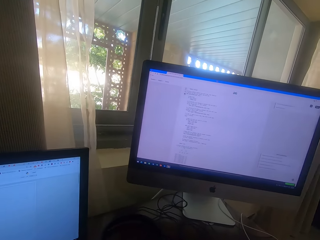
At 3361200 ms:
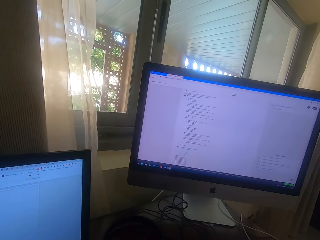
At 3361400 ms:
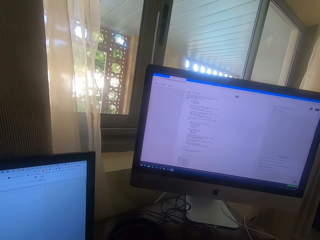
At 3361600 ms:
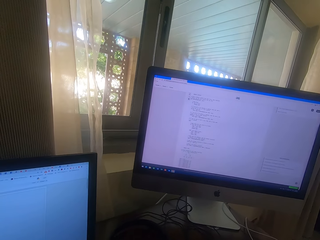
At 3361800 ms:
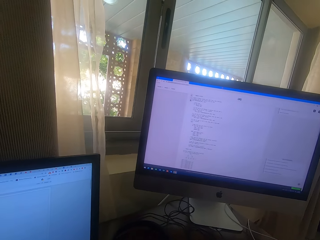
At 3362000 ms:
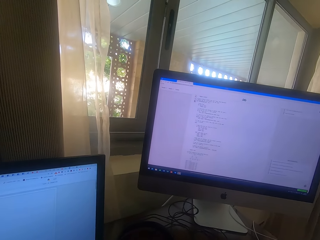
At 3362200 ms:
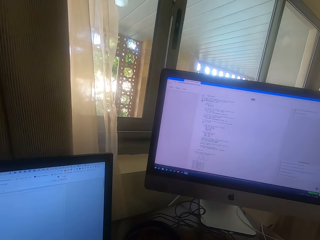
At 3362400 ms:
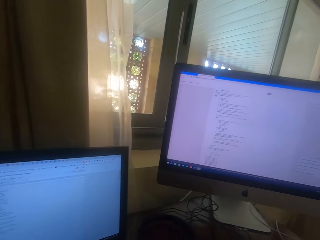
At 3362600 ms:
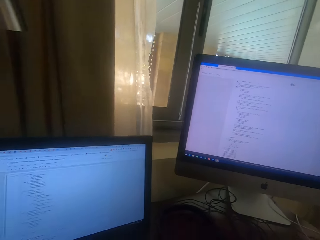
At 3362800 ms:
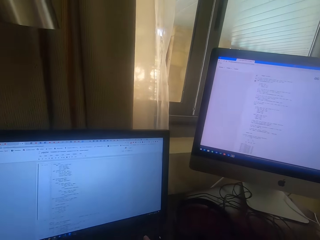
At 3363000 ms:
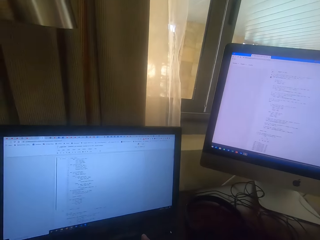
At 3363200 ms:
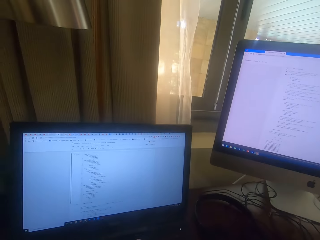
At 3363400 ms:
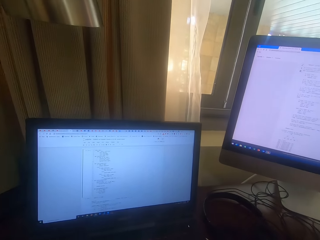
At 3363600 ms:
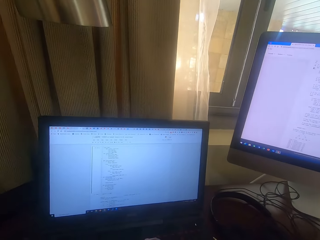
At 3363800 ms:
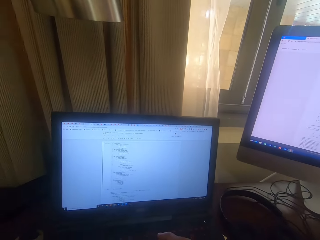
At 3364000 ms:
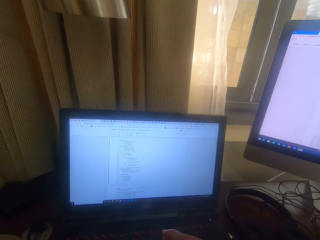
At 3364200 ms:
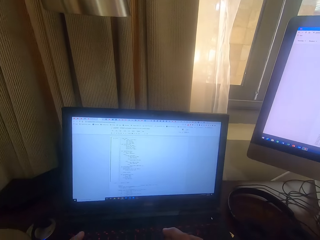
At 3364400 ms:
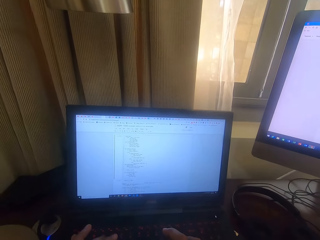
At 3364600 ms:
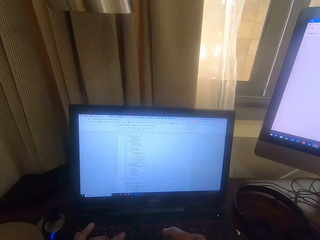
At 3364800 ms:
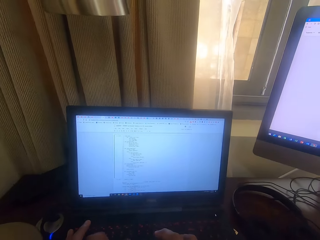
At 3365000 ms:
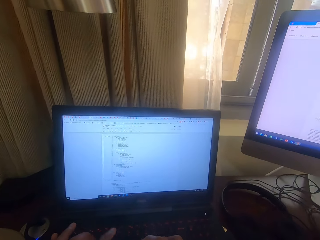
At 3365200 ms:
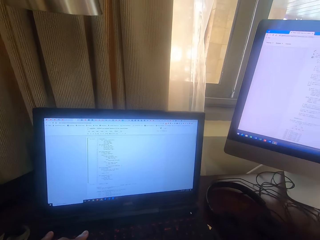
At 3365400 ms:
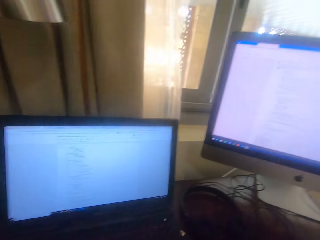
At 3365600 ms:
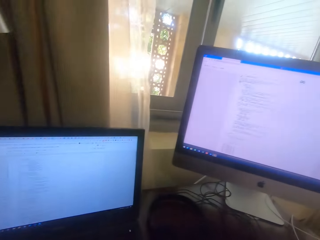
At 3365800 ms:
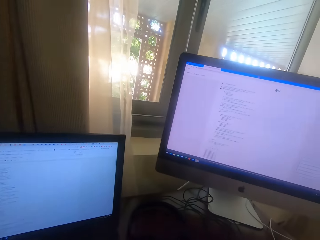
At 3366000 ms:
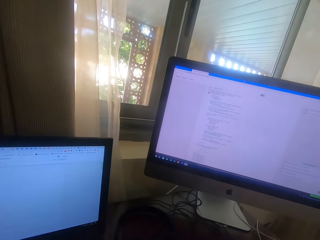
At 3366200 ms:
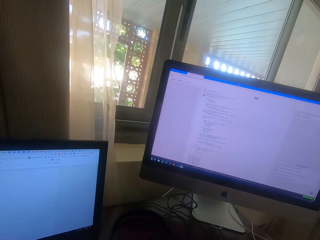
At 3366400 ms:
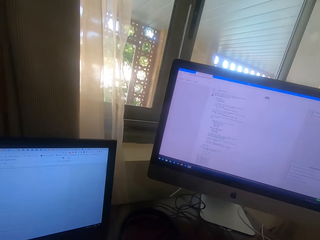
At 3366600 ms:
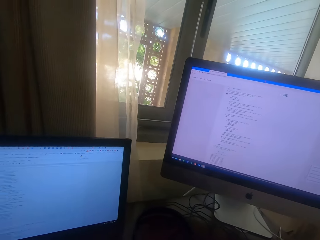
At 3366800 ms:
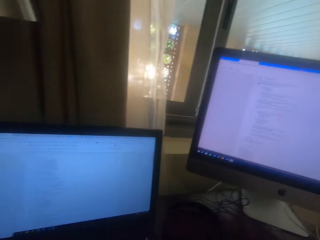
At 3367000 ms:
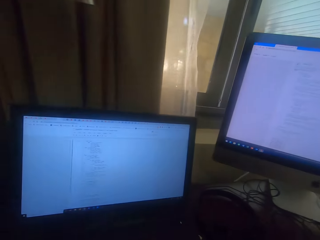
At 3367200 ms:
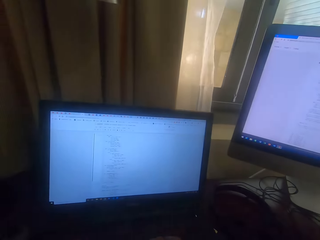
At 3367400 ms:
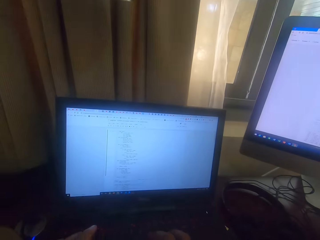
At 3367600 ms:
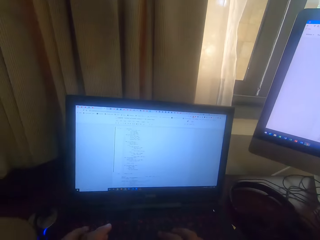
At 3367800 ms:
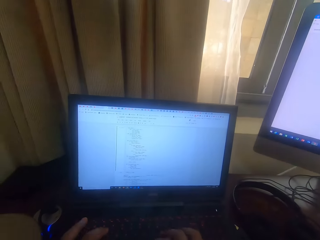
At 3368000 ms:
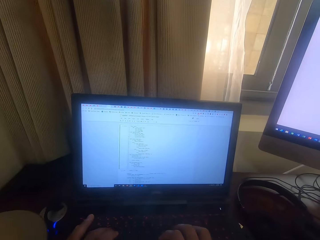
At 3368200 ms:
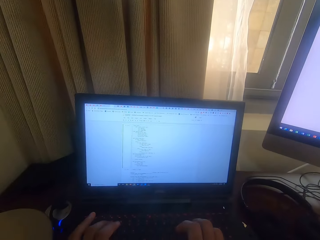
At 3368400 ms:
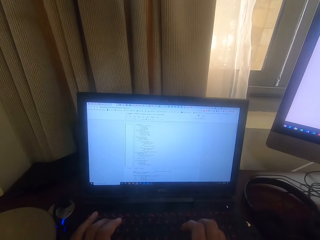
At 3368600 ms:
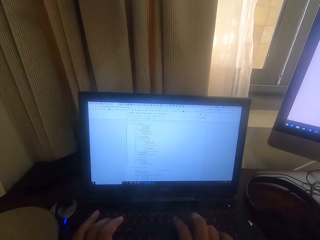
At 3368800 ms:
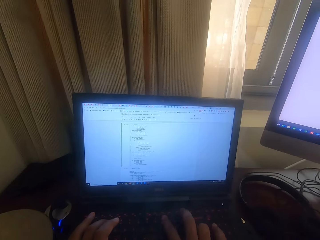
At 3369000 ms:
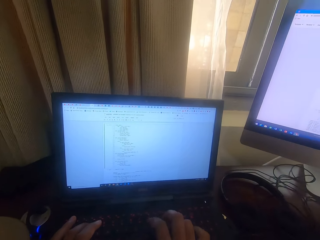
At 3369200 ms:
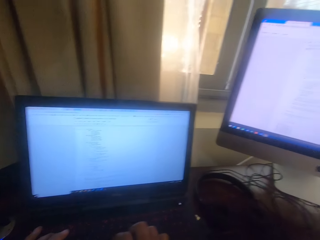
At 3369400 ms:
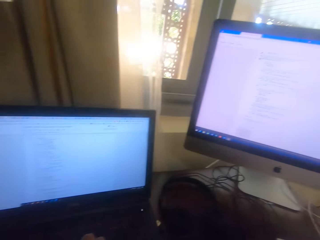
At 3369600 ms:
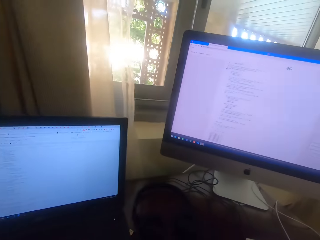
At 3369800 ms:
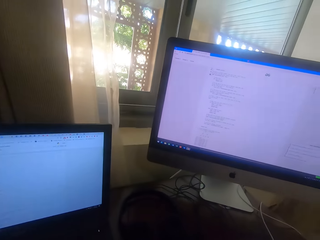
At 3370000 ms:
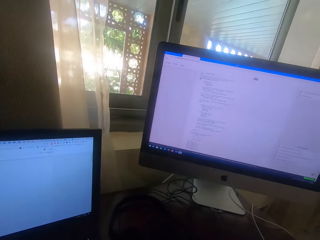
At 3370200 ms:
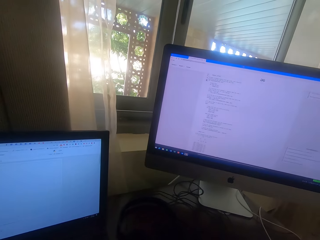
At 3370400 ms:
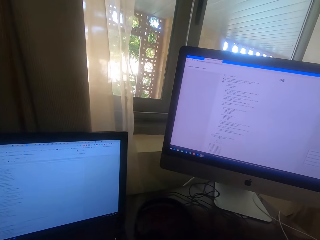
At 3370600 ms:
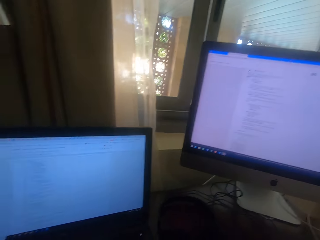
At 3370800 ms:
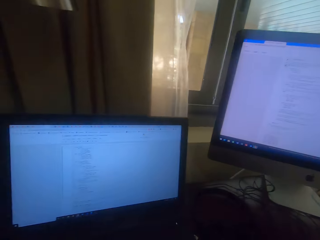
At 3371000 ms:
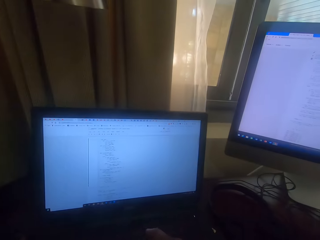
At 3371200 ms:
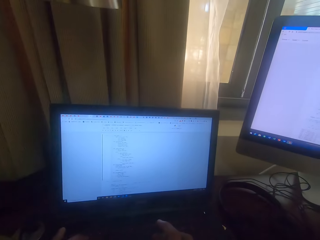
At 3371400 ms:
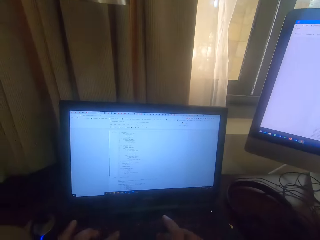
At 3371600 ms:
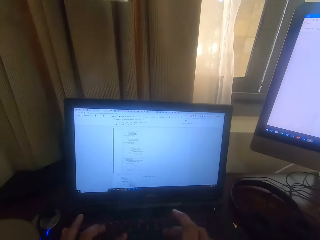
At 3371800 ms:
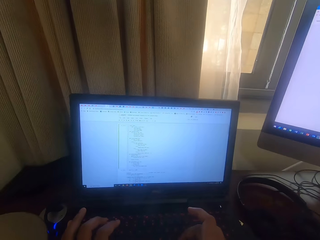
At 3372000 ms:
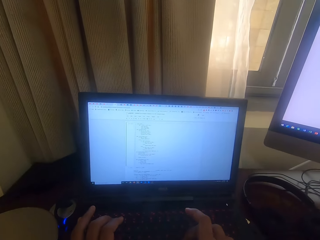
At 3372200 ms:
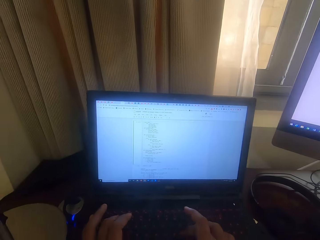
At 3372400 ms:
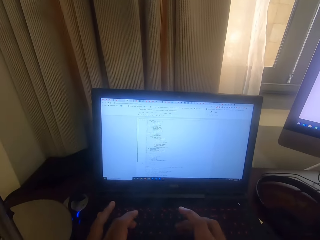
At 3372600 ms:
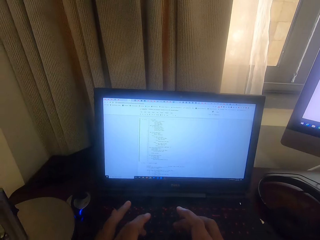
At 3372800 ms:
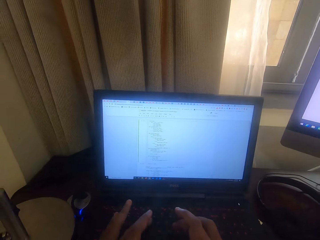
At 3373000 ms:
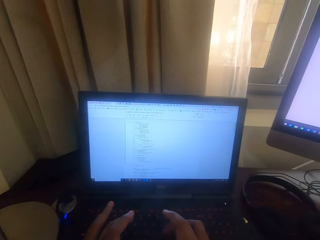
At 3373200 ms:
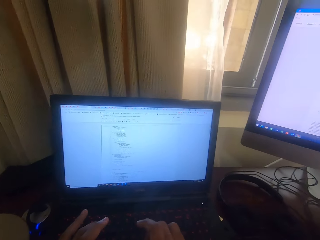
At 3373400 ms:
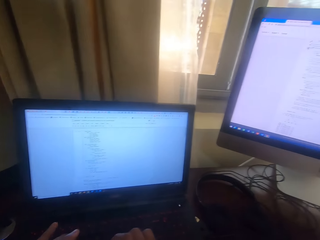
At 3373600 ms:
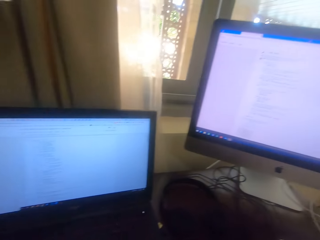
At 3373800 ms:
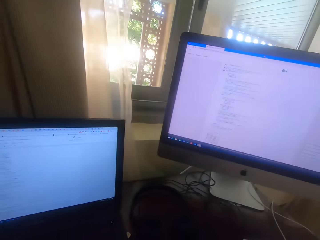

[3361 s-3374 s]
The camera wearer looks at a screen of a computer. They type on the keyboard in a room. They look at the screen of the computer. They type on the keyboard in the room. They look at the screen of the computer. They type on the keyboard in the room.

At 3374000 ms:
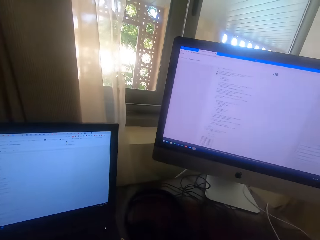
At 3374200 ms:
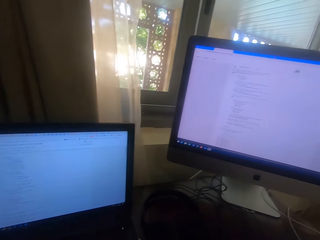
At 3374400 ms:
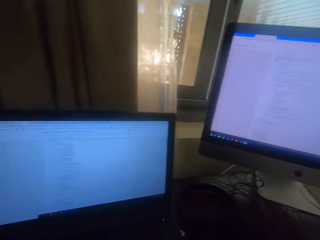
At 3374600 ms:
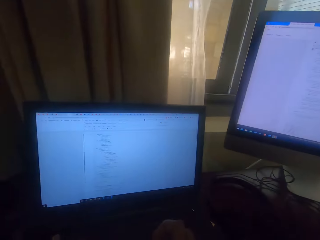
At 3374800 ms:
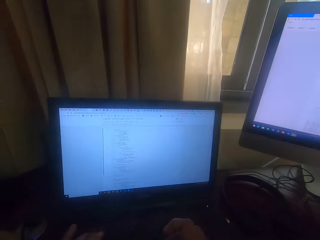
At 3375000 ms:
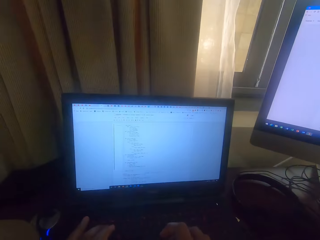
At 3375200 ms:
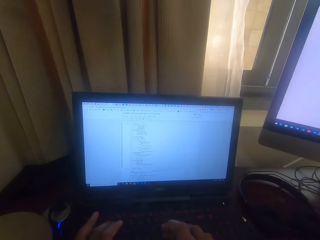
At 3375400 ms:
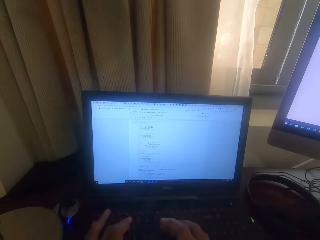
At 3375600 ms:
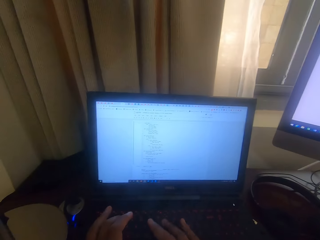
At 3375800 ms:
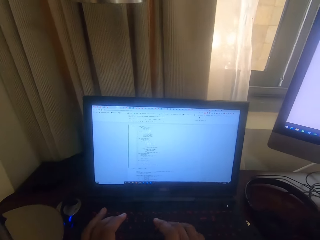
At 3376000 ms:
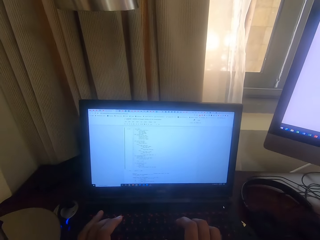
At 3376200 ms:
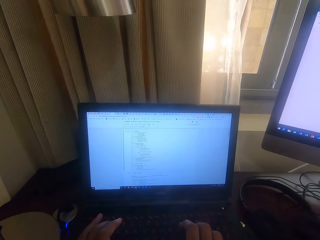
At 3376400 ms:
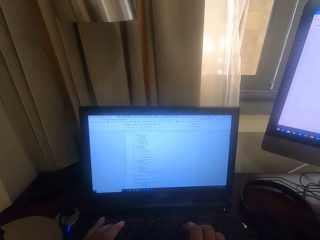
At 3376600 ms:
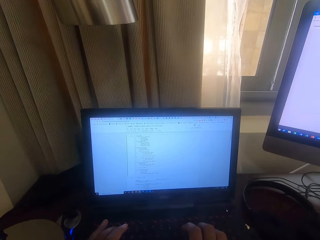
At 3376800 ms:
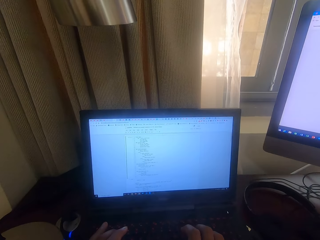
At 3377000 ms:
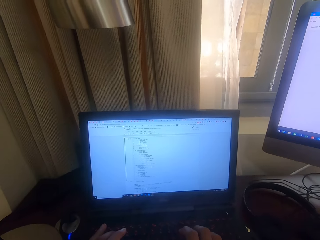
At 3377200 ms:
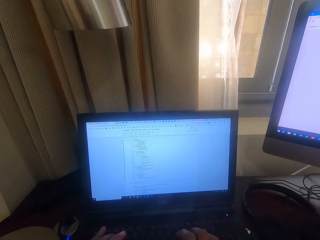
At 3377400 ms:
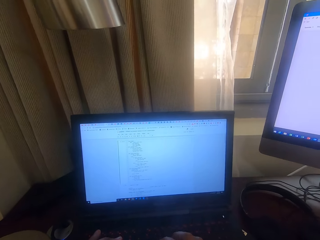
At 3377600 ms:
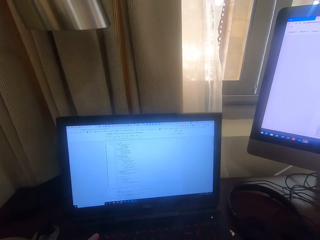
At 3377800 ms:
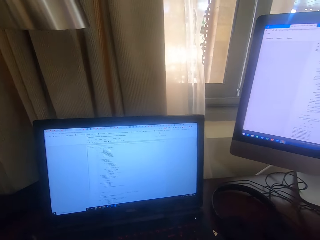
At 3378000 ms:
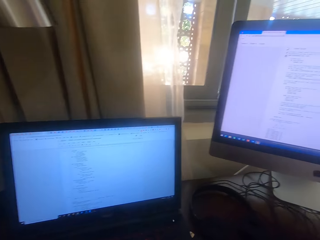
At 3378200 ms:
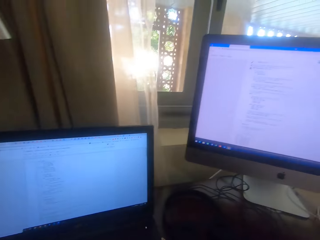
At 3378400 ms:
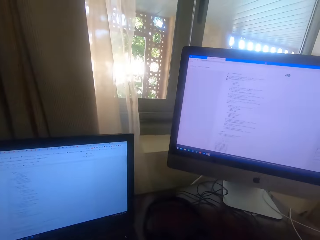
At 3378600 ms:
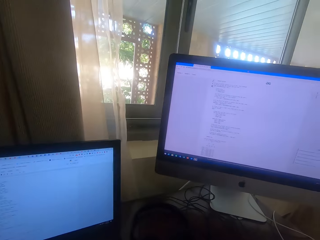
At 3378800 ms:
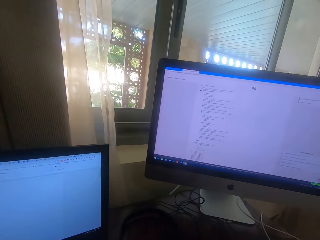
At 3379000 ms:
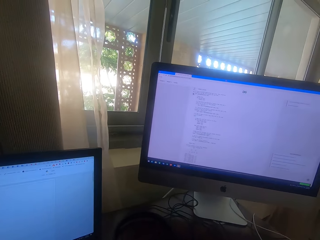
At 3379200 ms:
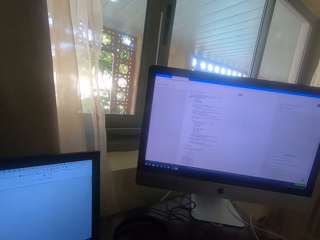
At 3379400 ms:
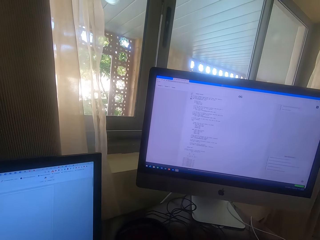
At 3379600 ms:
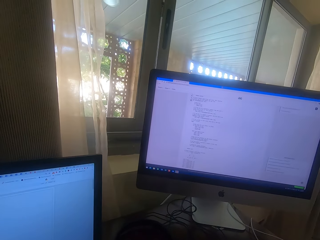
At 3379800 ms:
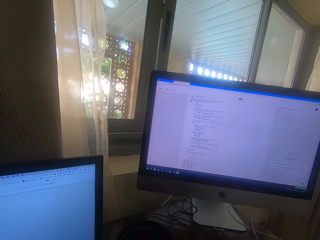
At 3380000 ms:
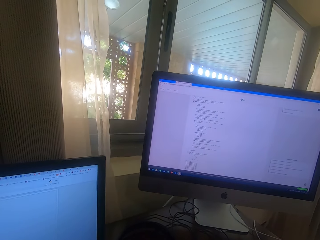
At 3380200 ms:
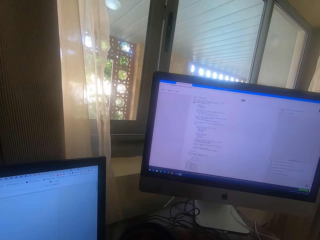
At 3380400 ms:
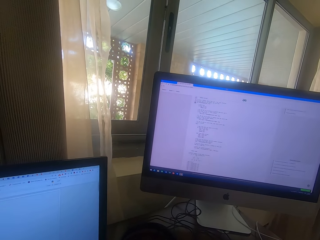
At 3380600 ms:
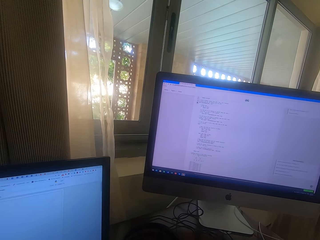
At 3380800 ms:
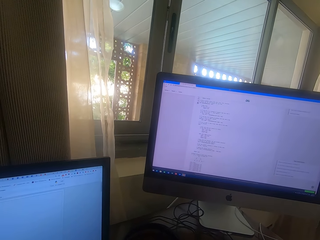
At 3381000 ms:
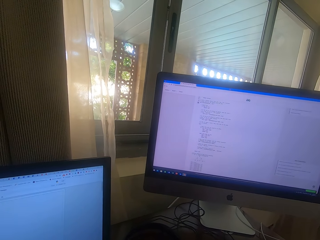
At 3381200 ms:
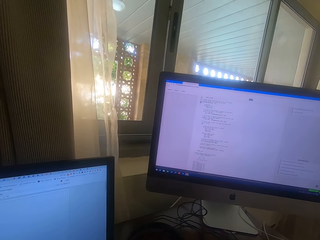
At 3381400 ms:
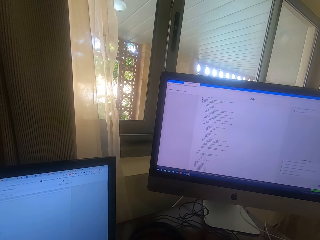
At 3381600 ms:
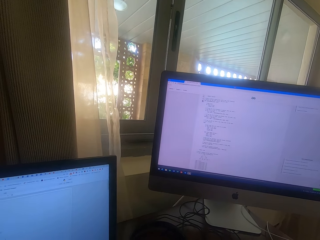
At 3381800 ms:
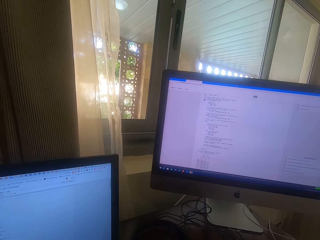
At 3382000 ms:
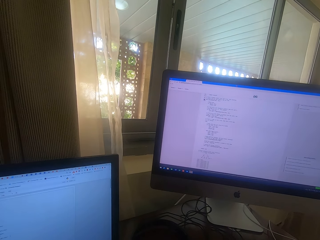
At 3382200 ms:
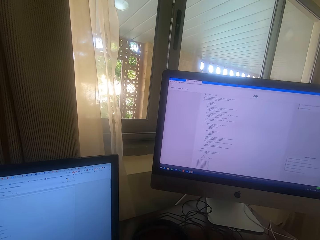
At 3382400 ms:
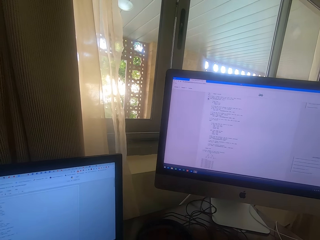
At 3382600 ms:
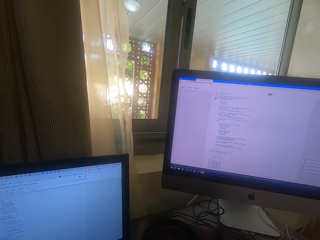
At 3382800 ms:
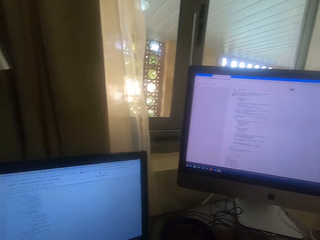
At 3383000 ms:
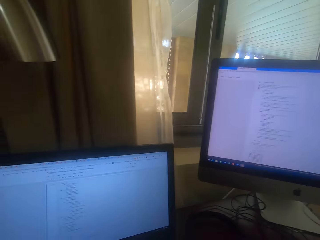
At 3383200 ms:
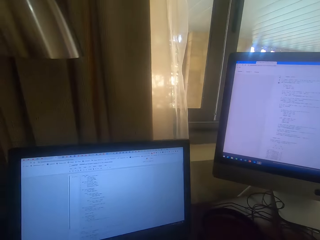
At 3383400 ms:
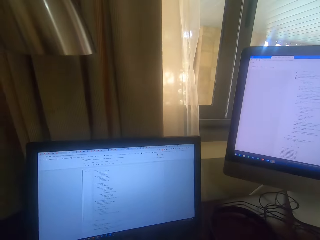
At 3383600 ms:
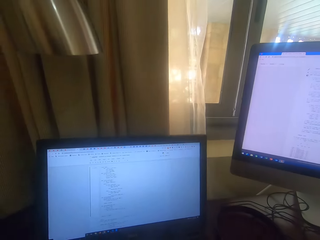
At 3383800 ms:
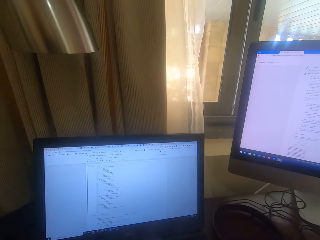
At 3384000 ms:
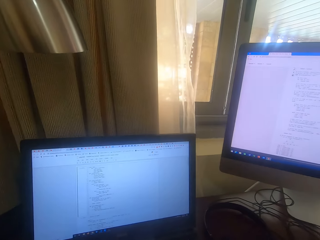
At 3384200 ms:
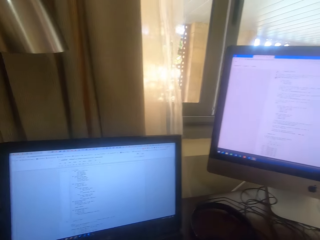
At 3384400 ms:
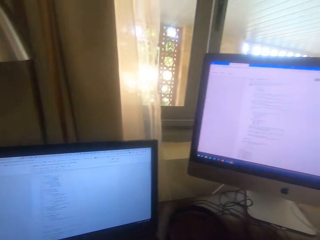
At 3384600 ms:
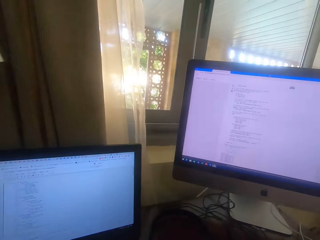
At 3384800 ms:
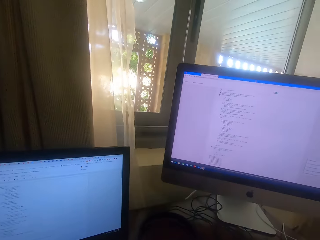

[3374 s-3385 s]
The camera wearer looks at a screen of a computer. They type on the keyboard in a room. They look at the screen of the computer.
